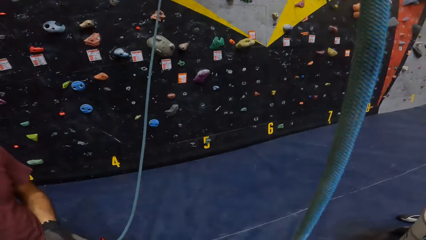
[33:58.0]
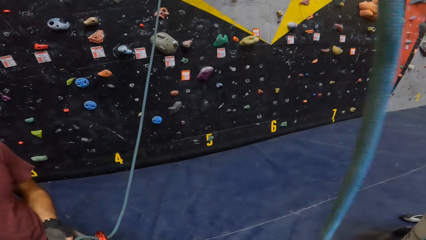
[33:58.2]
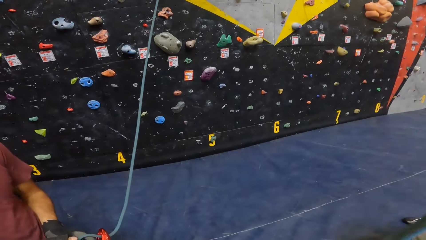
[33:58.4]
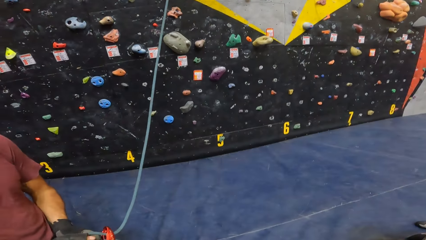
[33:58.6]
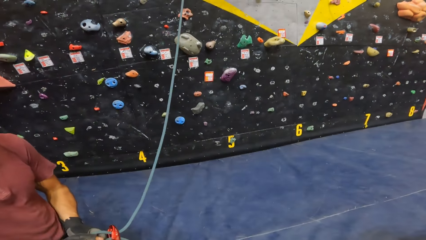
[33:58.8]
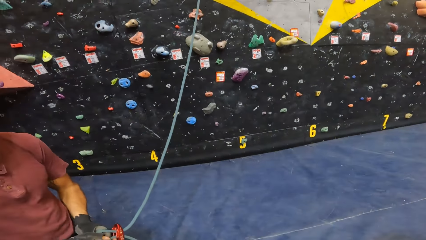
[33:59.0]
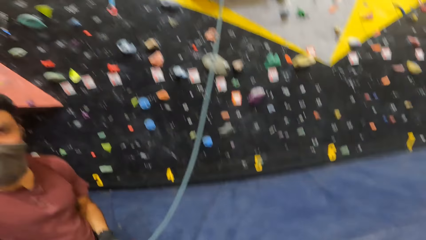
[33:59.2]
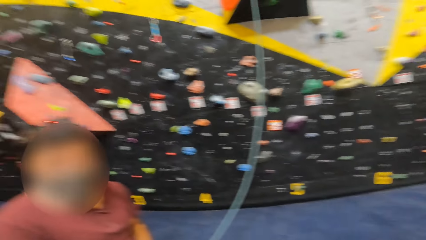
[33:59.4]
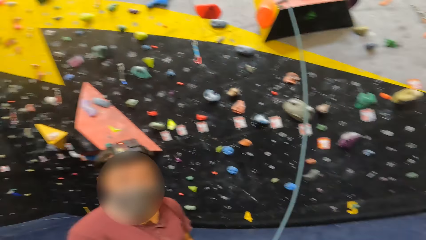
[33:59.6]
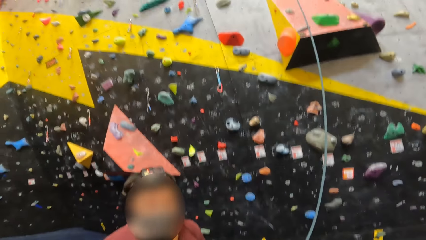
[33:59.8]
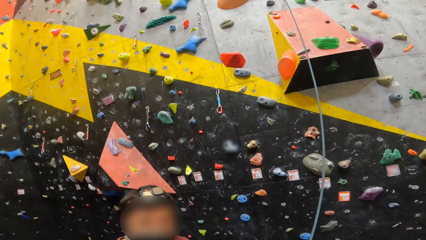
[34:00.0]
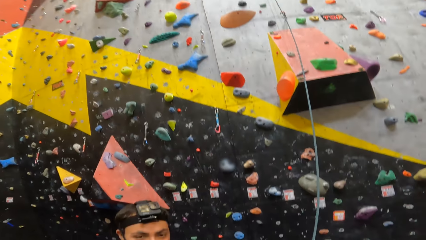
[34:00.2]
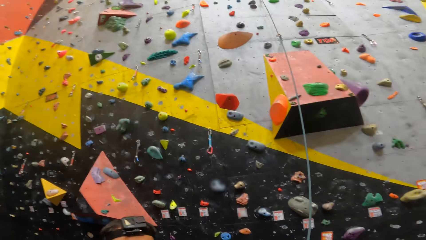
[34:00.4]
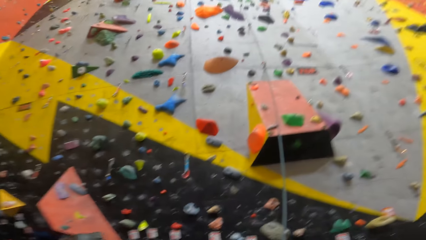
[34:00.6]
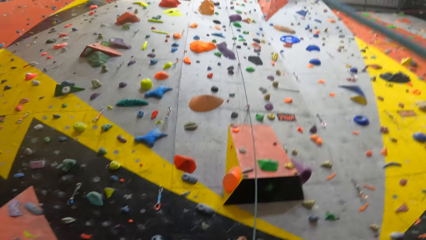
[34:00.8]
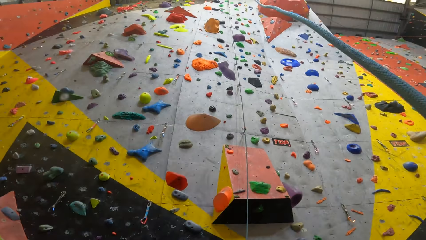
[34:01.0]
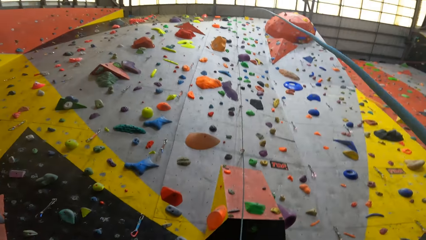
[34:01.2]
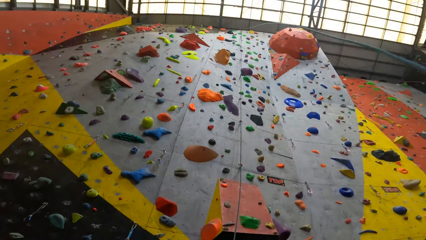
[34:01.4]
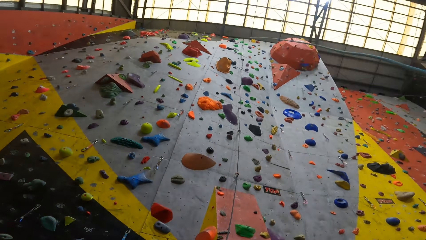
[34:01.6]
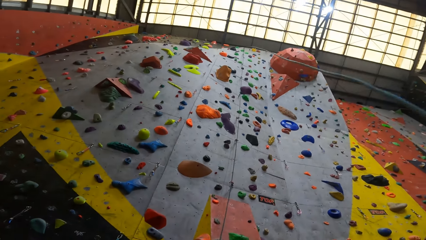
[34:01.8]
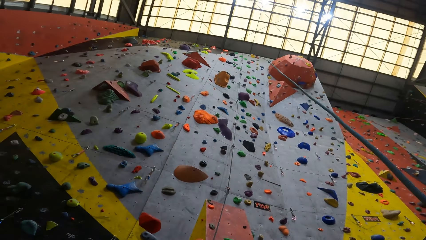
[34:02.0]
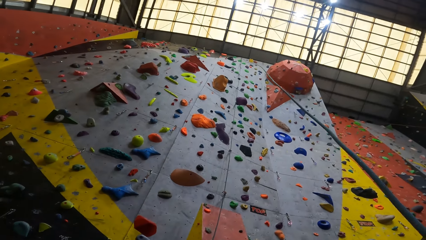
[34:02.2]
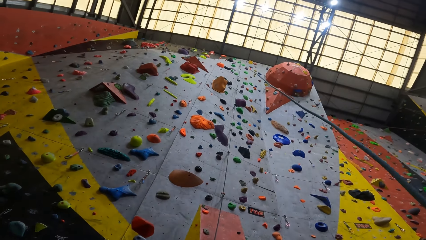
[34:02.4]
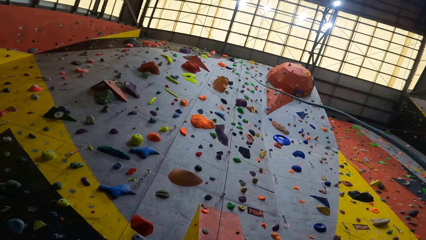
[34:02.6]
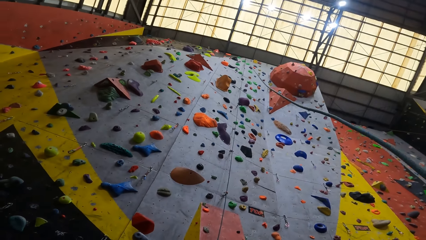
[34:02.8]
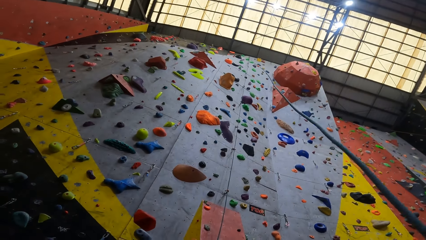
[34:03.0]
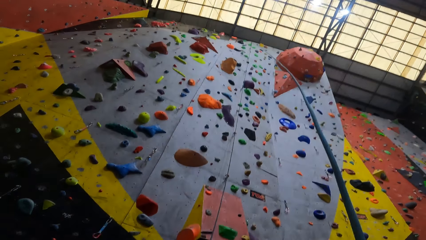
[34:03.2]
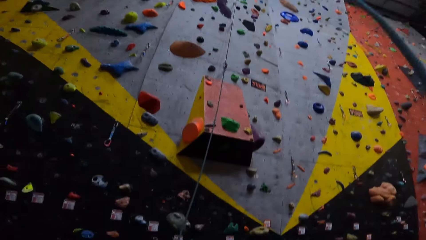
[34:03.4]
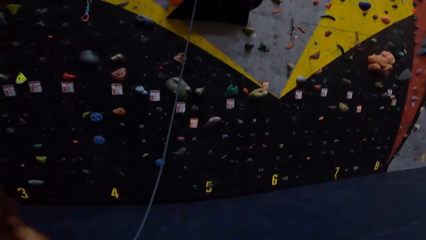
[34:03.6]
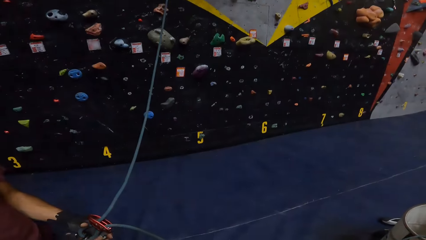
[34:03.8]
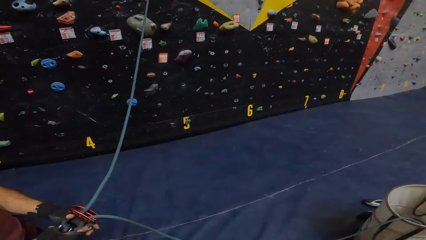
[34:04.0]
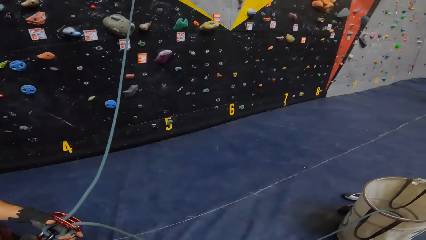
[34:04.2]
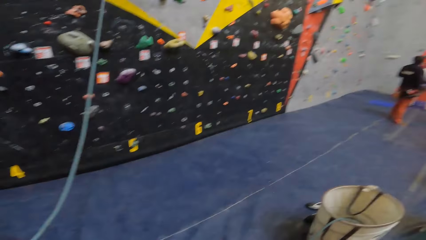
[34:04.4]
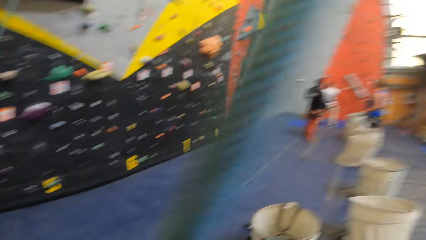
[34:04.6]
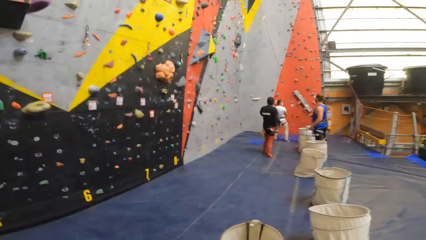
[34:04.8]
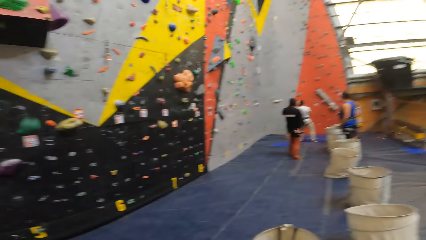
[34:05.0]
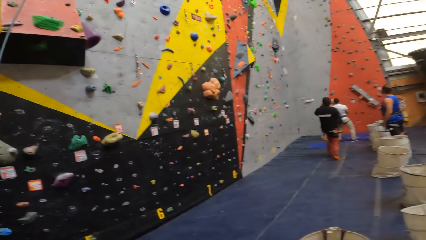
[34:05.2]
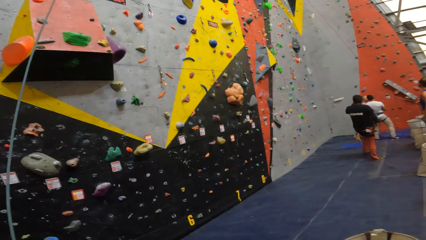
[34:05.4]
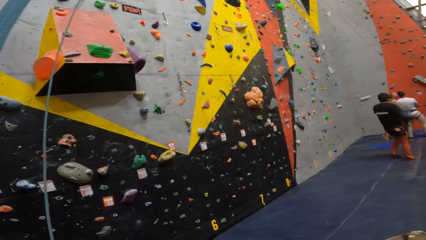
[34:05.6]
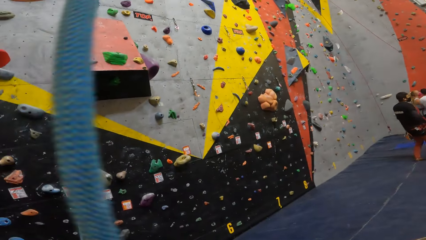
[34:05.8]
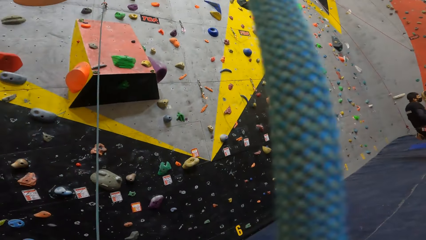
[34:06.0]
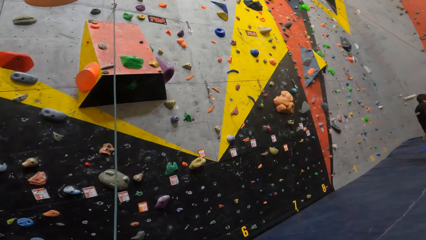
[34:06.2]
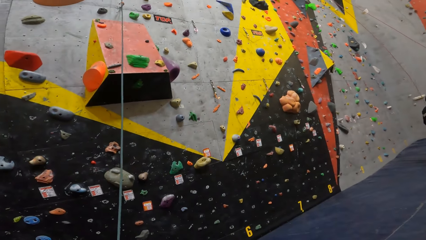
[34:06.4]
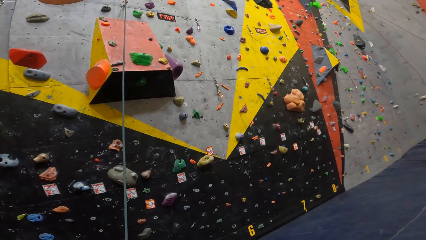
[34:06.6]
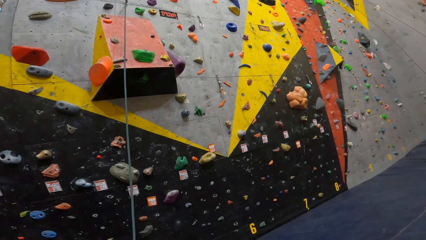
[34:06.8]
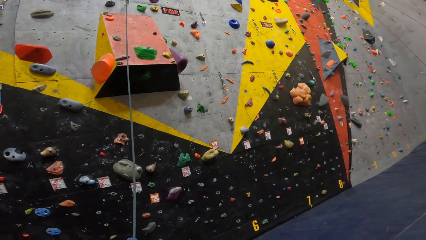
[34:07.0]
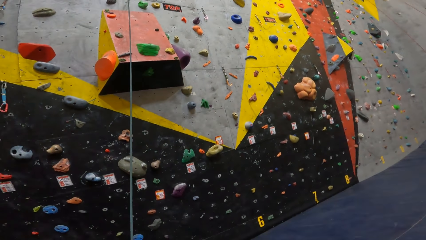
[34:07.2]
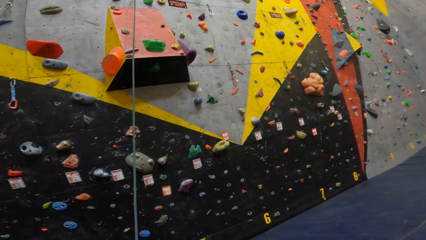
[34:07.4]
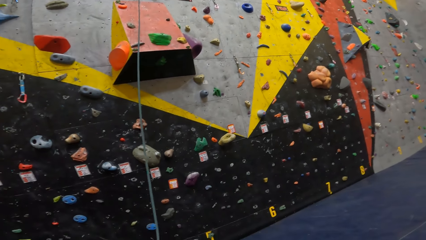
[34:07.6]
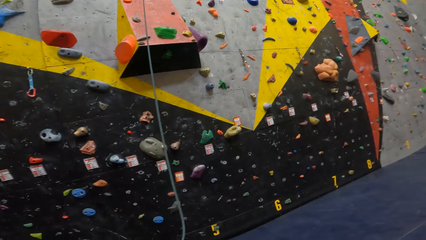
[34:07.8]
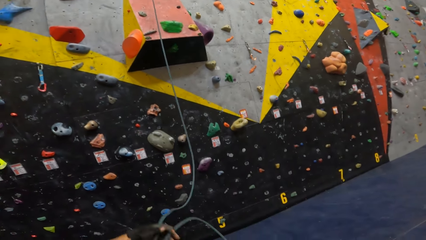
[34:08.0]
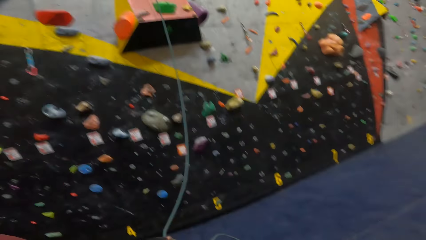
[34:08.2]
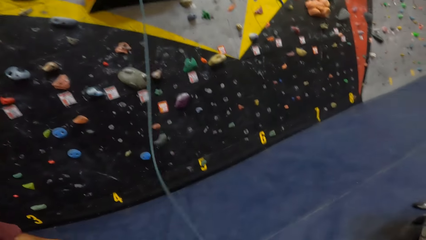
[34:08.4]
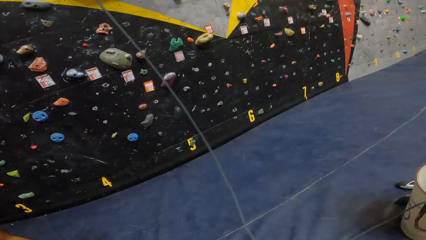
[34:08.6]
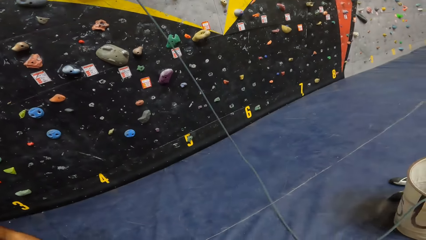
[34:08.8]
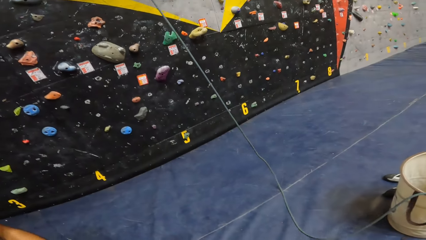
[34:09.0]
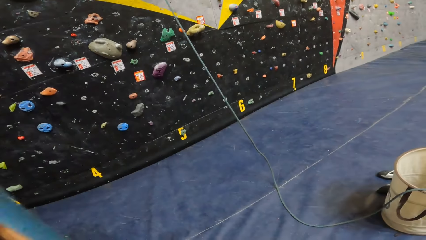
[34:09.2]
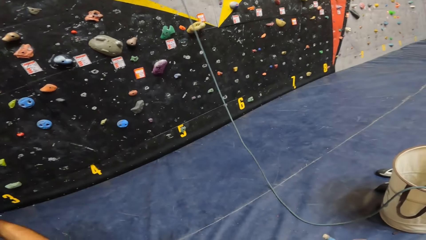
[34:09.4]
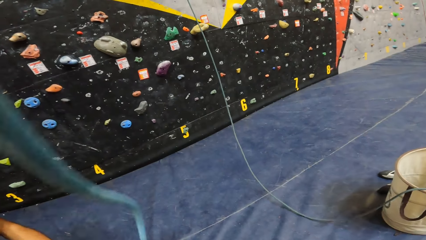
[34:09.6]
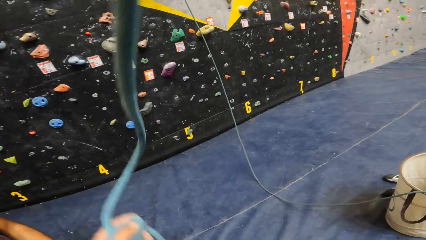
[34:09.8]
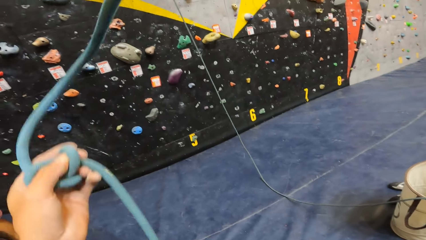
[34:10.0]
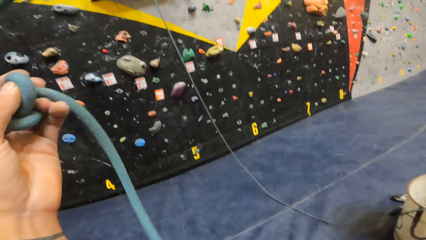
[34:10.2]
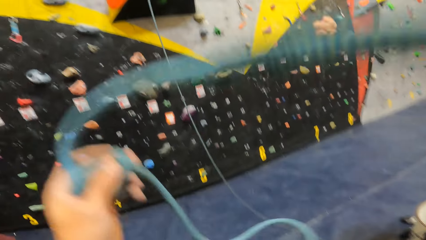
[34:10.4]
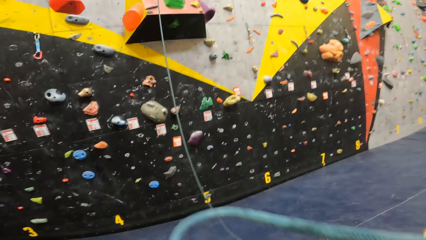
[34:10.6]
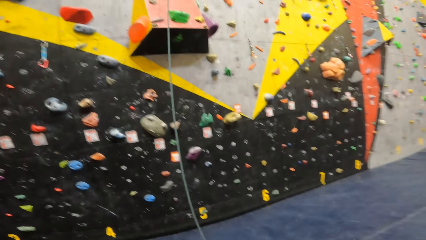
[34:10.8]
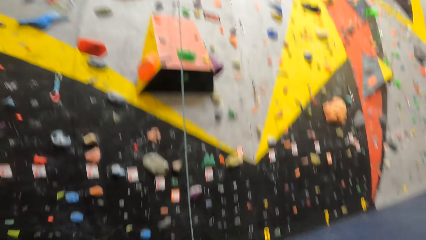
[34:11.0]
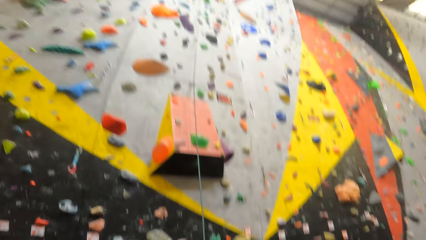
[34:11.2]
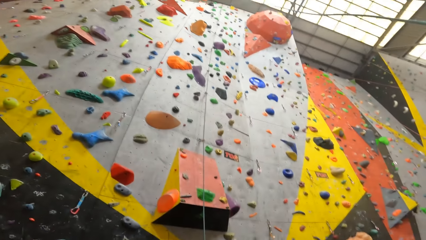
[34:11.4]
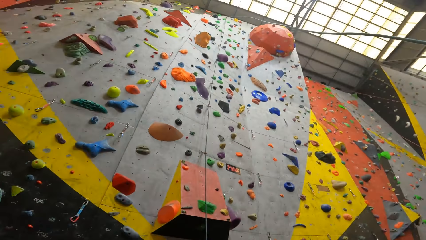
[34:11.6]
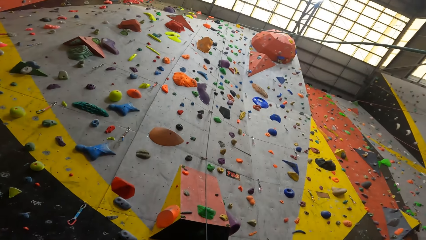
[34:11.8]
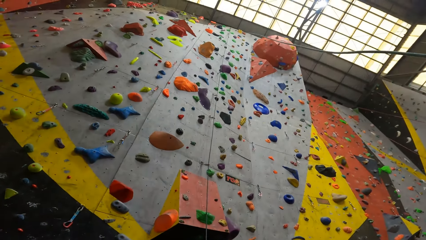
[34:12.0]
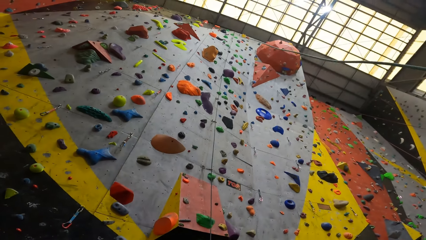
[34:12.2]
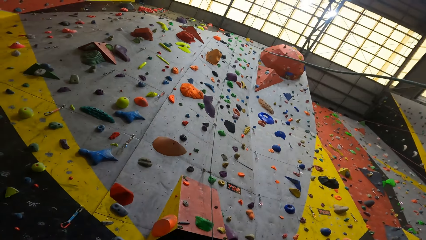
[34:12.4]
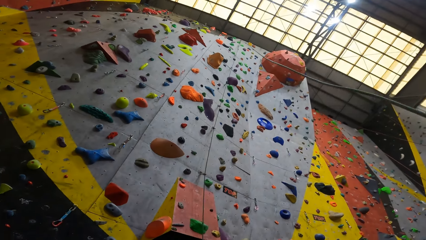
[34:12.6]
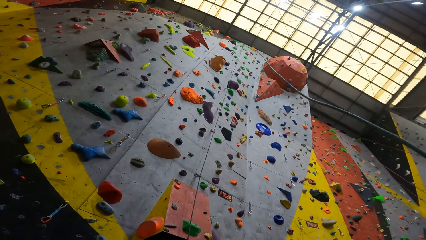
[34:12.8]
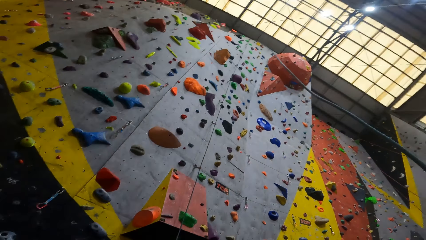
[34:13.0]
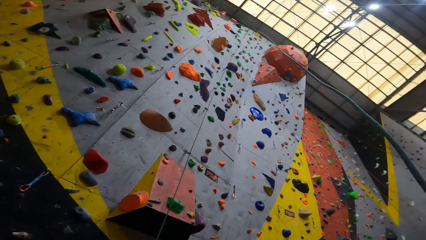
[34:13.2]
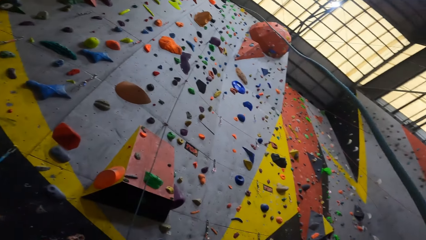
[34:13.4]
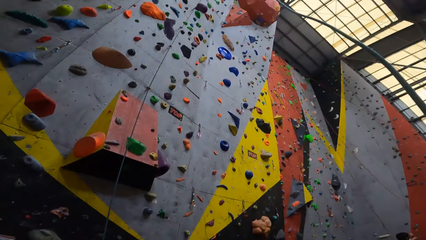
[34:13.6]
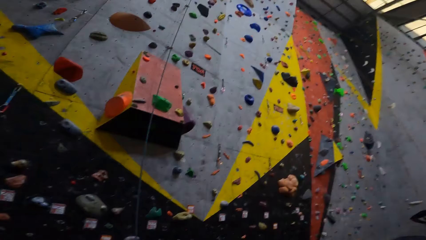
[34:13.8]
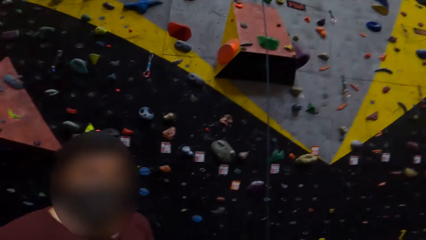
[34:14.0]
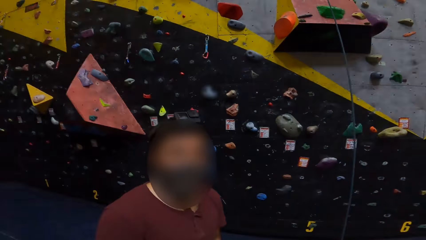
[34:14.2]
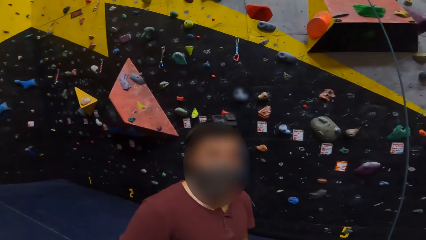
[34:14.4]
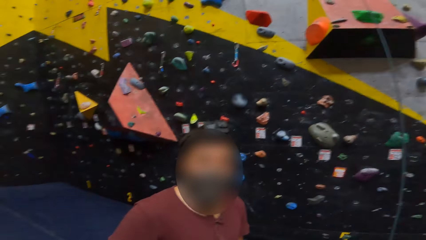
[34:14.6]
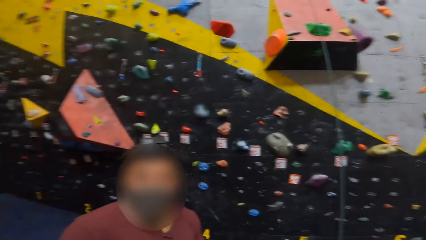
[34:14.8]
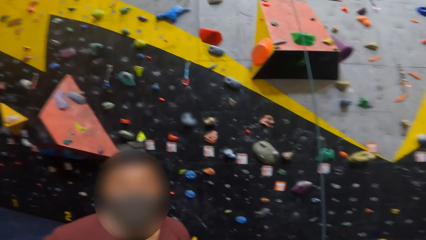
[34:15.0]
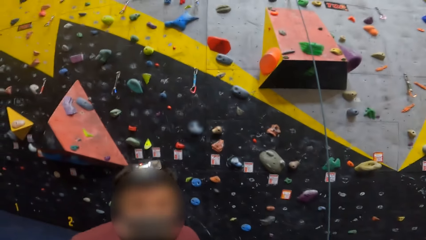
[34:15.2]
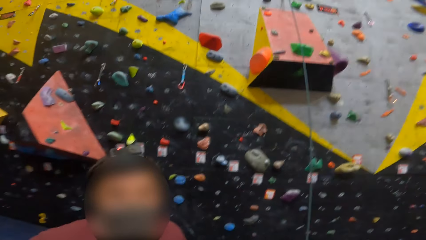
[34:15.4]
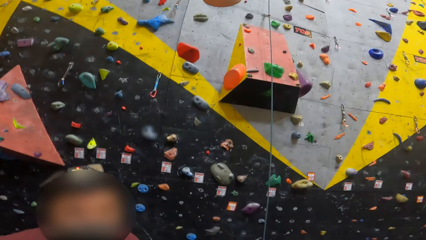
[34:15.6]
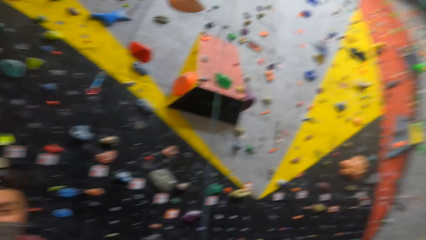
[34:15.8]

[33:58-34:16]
A man removes a rope from his waist. The man converses with the camera wearer. The camera wearer looks at the man.
